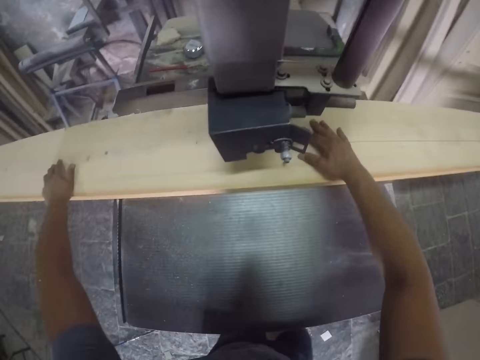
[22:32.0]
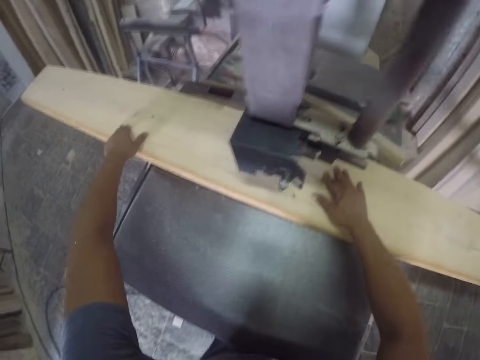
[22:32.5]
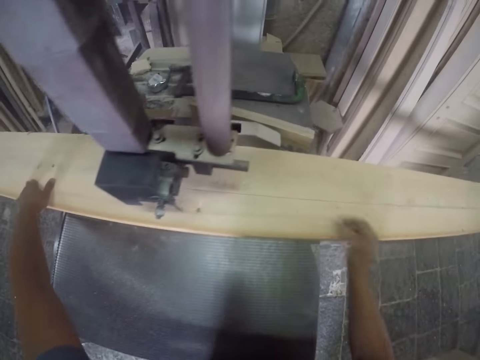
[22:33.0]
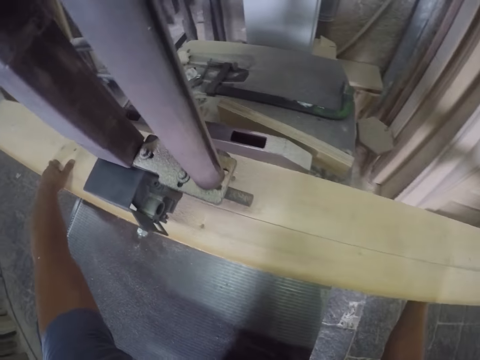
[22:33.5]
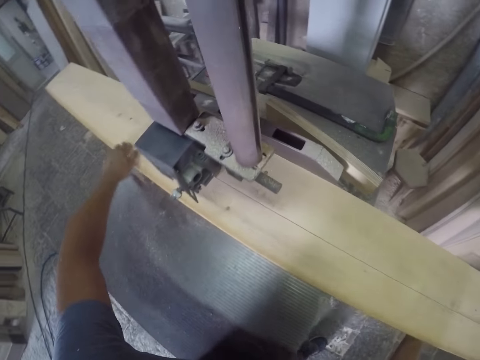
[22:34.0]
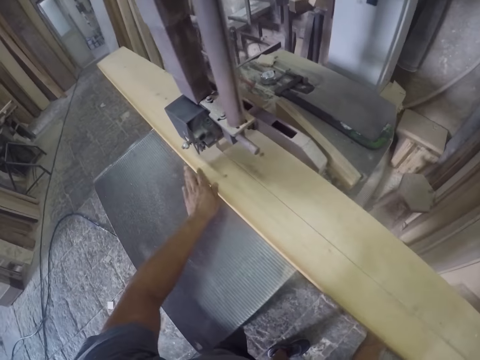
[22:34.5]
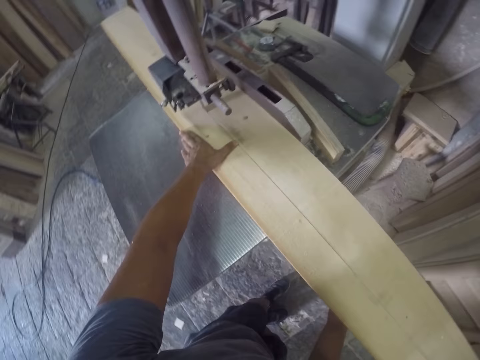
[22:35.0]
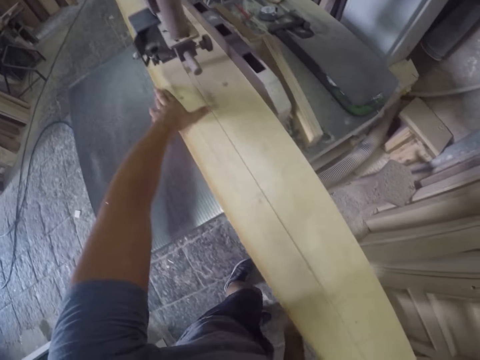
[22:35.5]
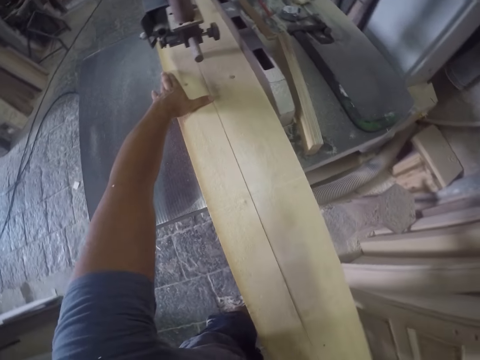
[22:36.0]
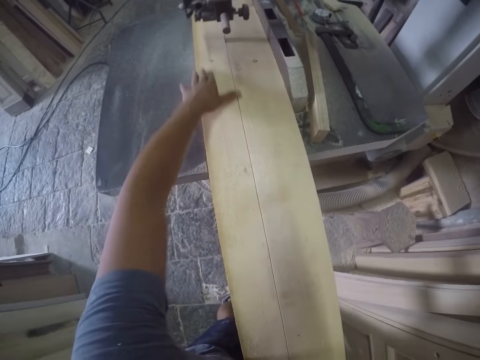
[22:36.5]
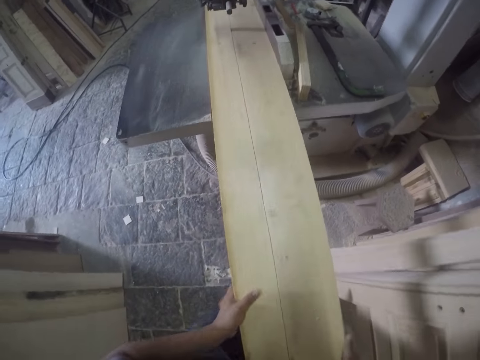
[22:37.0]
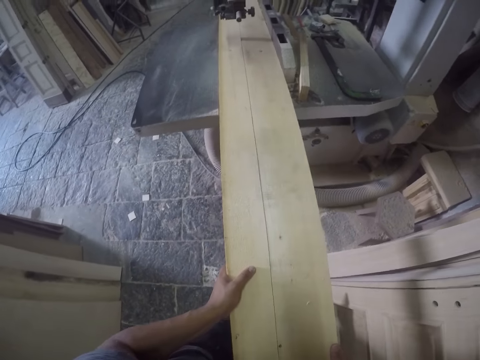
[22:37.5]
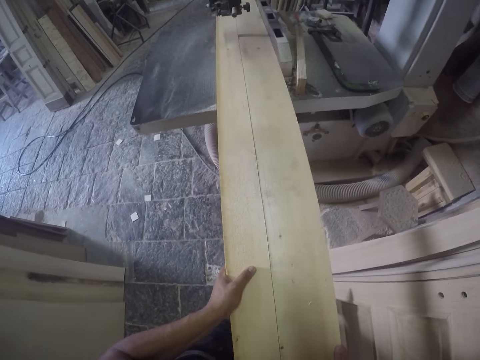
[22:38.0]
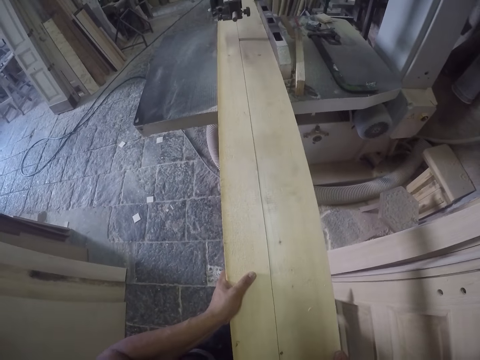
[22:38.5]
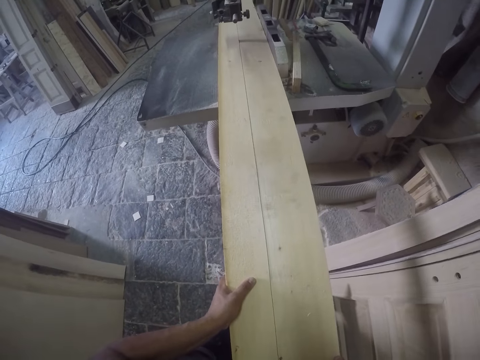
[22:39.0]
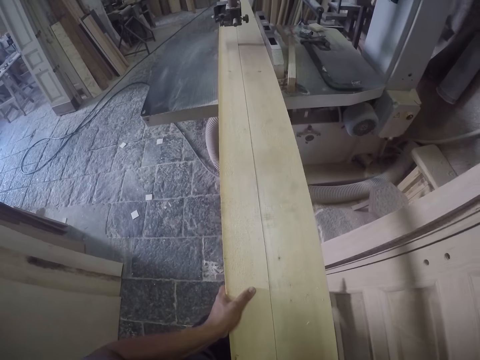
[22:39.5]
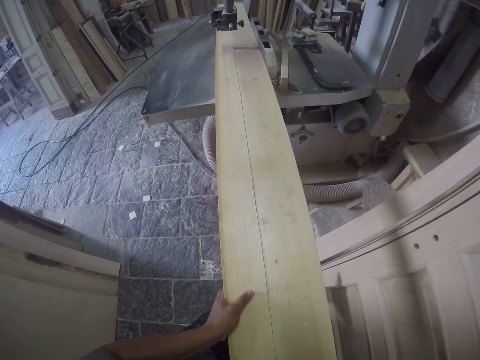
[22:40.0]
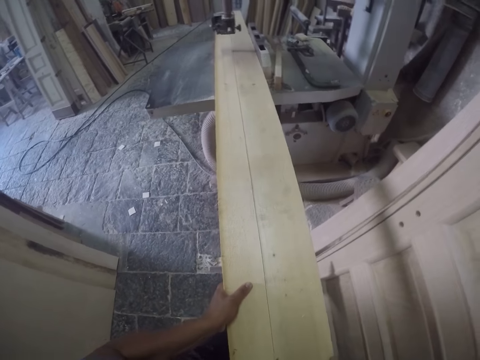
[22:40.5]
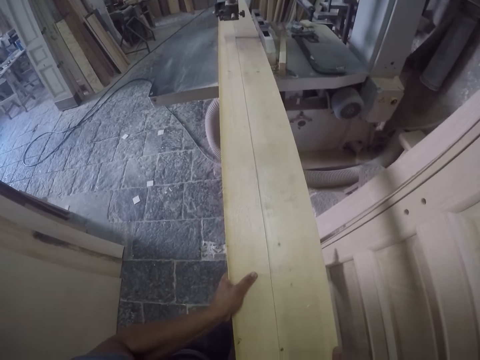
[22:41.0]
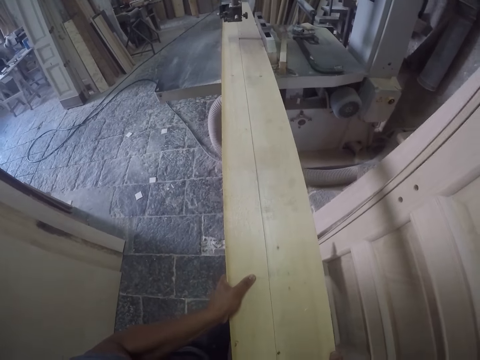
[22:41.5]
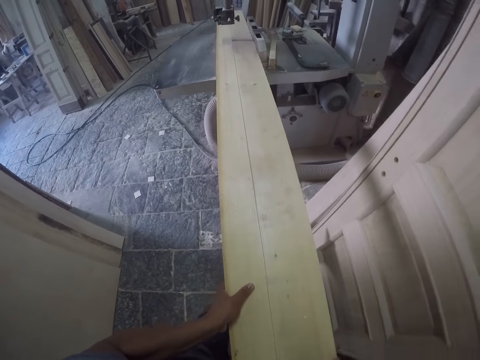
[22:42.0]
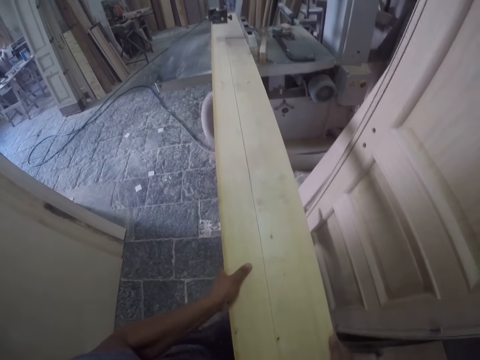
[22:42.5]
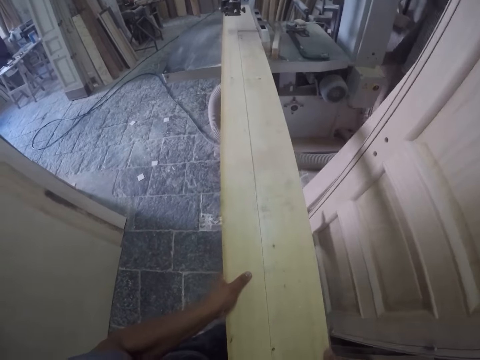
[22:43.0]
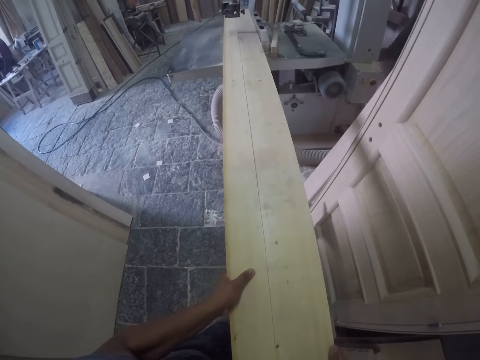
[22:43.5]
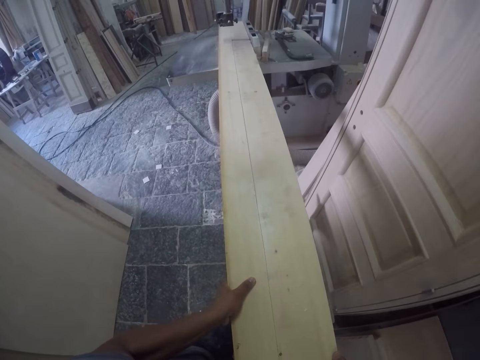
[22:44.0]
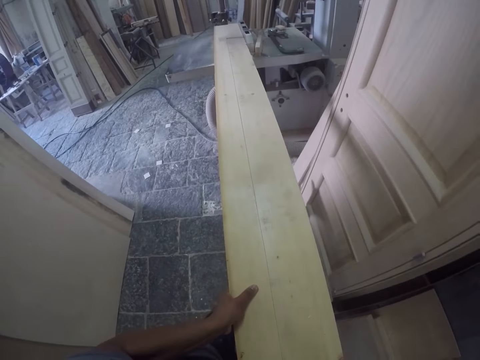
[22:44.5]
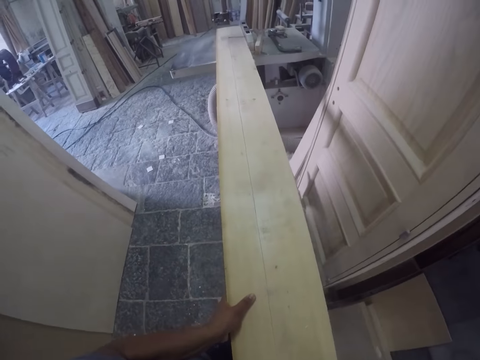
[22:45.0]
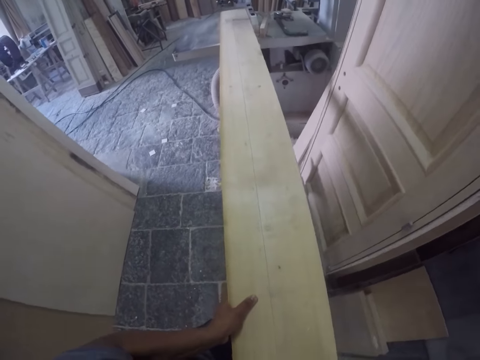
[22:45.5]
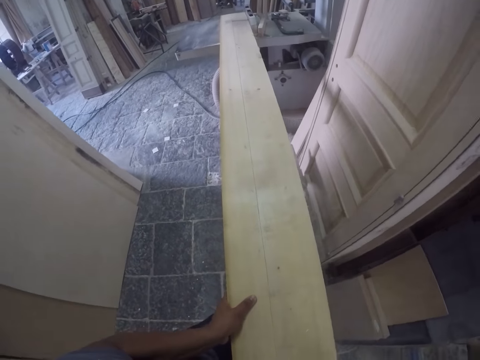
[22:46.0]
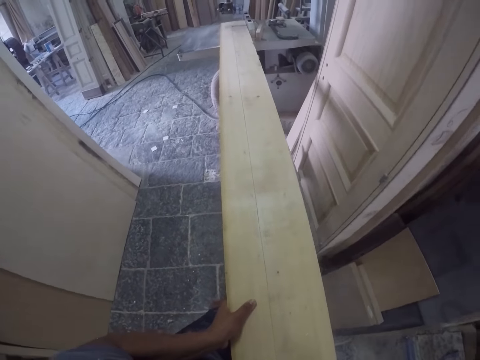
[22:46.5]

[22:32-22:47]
The camera wearer puts the hands on the wood. They put the right hand under the wood. They move the left hand. They hold the wood. They cut the wood.

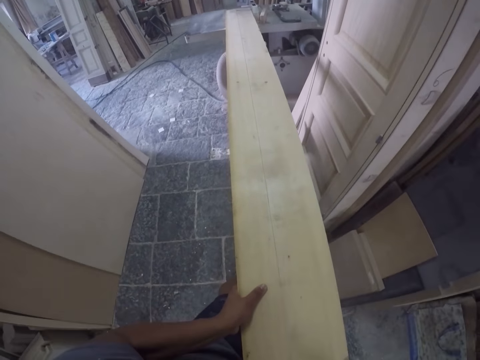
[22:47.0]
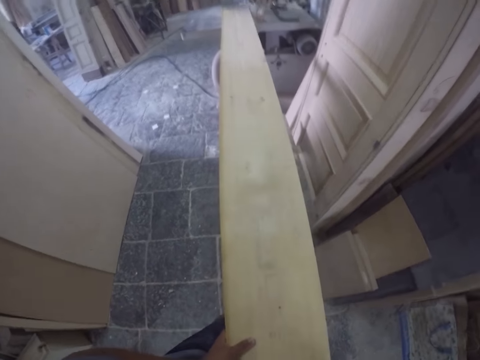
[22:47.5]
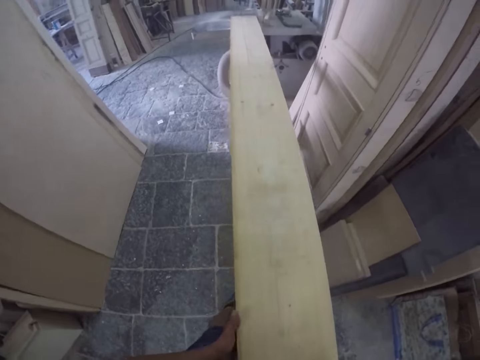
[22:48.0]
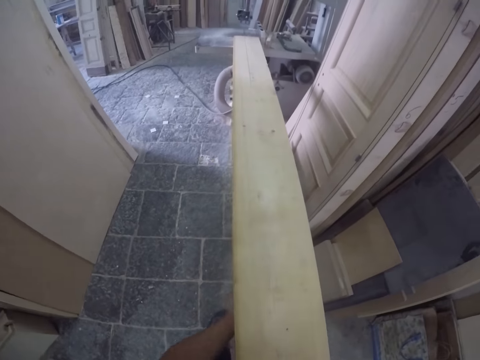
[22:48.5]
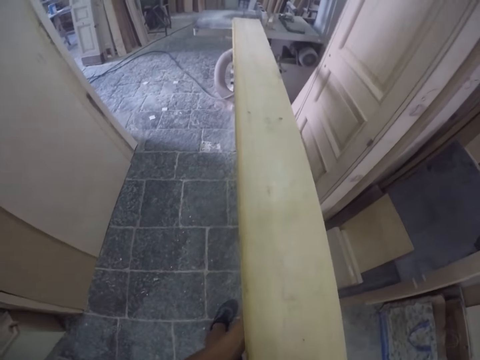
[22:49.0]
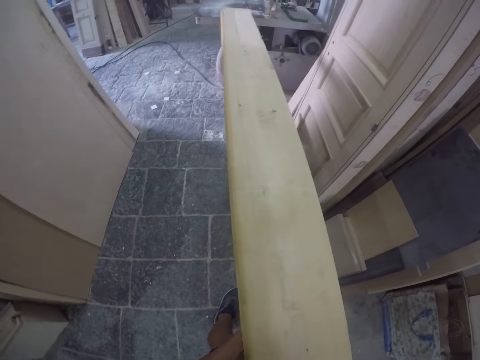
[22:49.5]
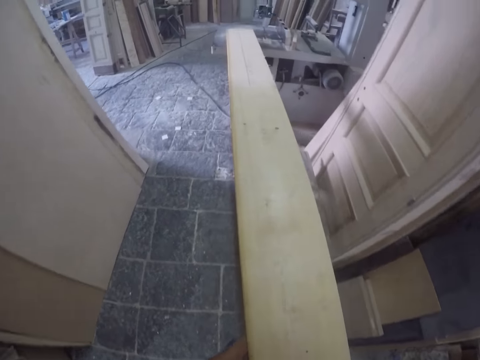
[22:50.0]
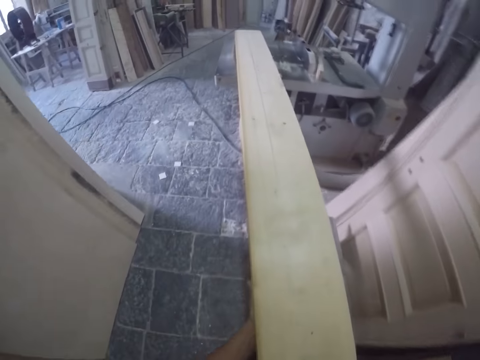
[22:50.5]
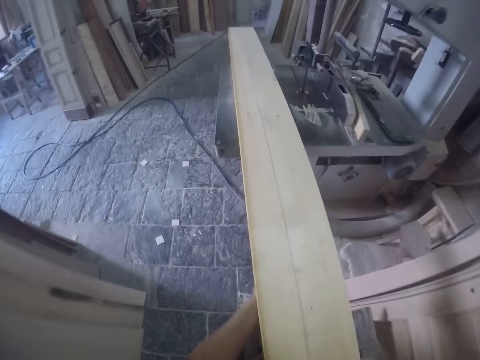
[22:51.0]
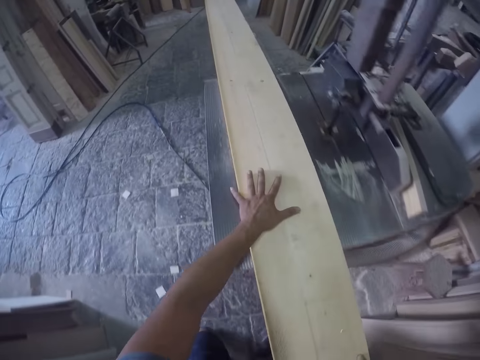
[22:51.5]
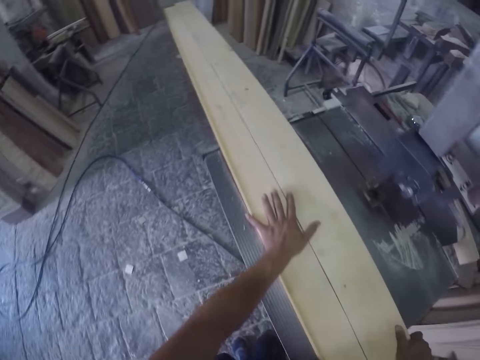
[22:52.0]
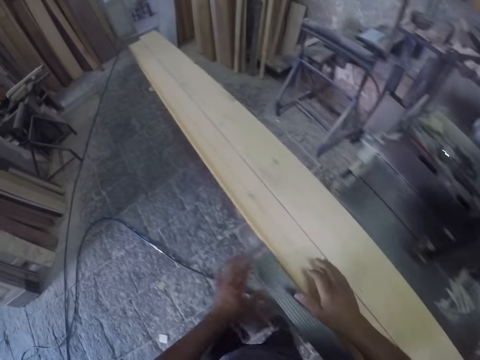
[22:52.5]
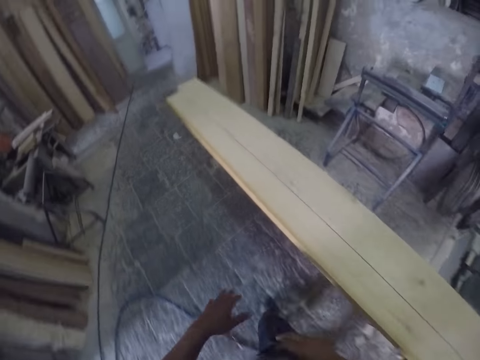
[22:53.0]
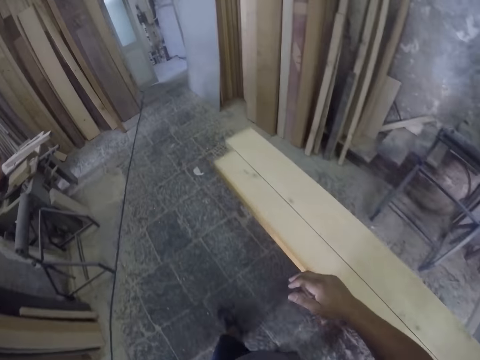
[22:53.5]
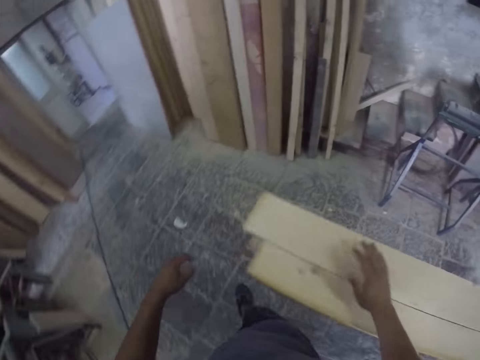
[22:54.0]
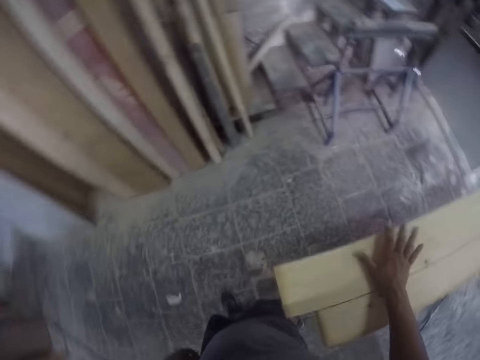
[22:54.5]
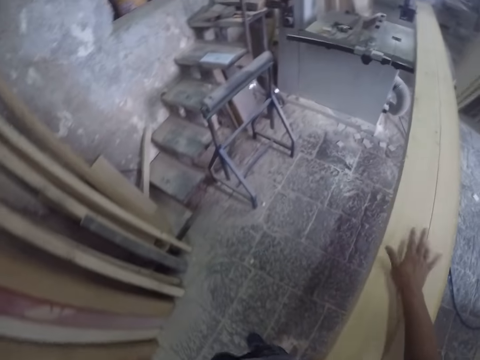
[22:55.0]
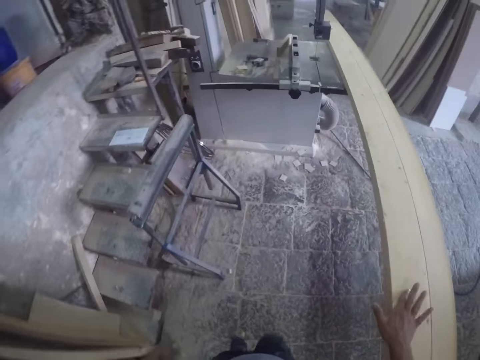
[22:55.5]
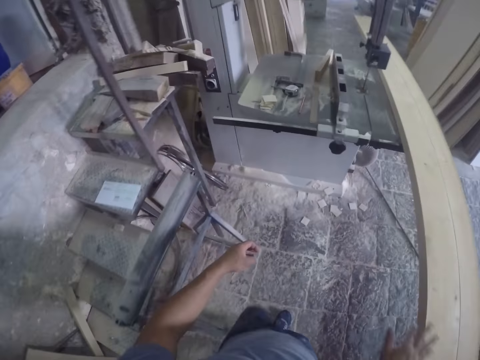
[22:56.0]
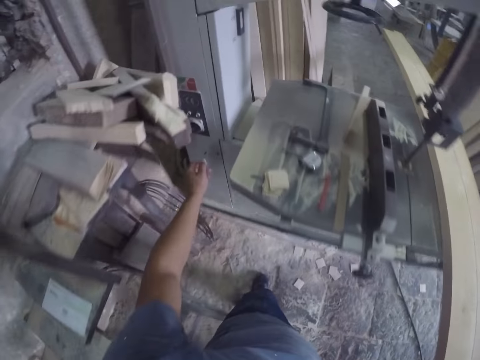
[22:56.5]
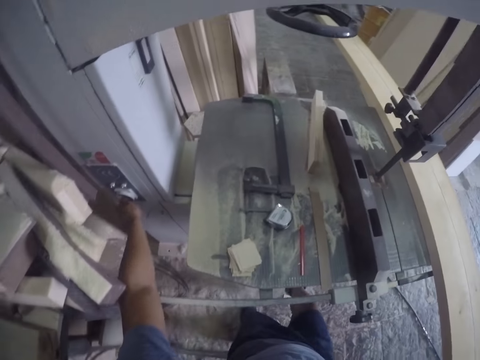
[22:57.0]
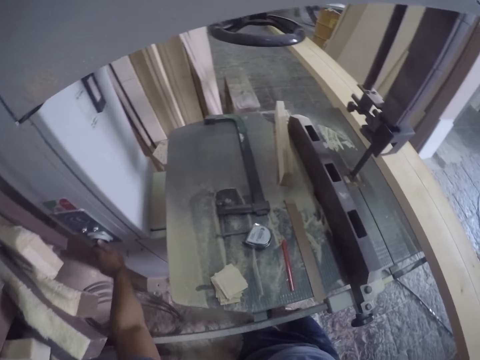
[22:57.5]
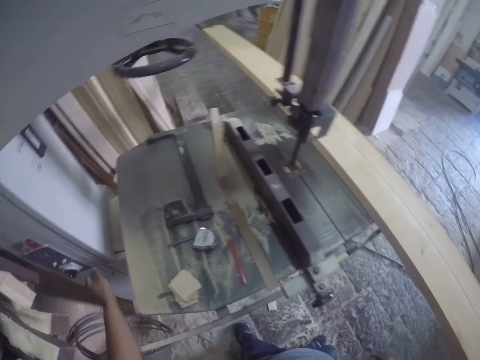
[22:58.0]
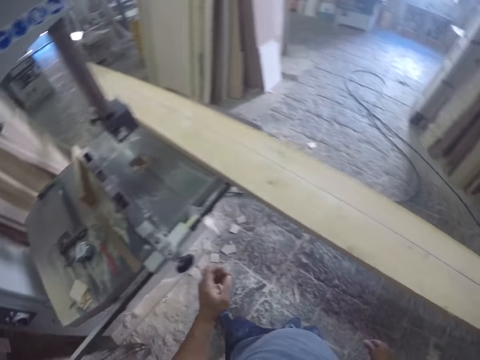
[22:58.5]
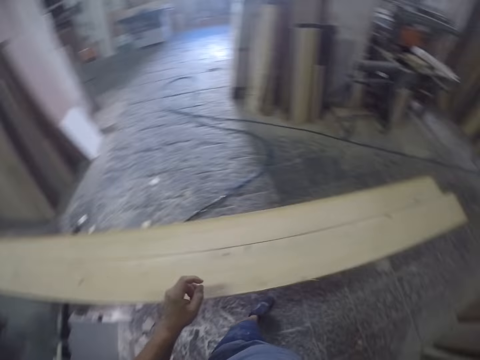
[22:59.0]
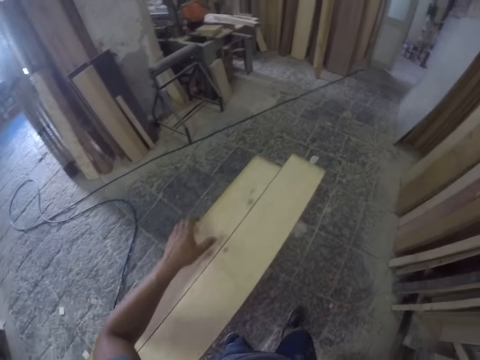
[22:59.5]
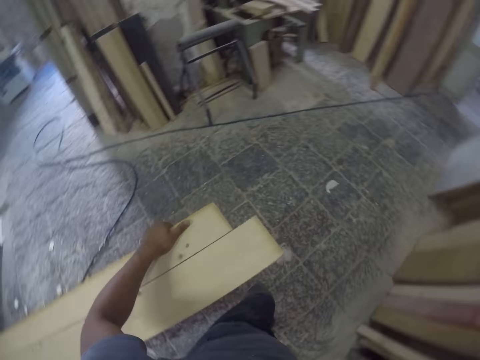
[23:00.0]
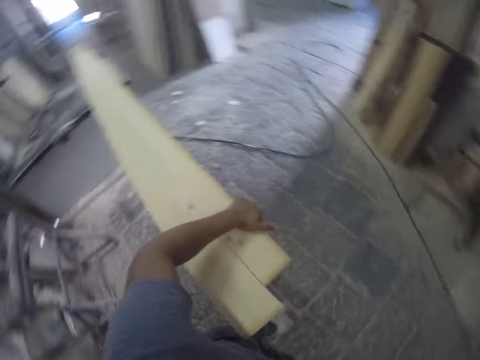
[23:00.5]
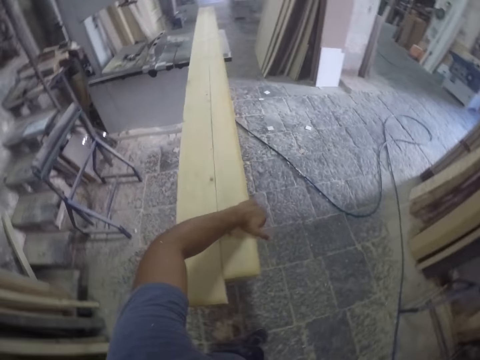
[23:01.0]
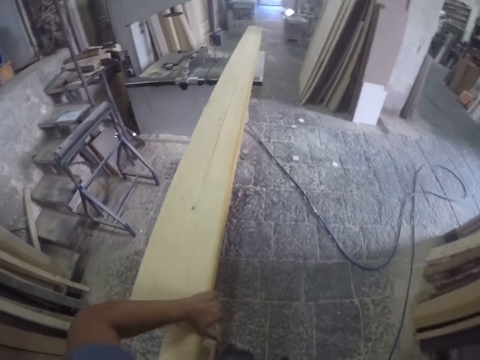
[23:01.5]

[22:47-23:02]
The camera wearer holds the wood with hands. They push the wood on the woodcutter or machine. They put the hands on the wood and walk beside the wood. They touch the wood. They turn the machine knob and turn off the woodcutter. They walk beside the wood. They hold the wood.
